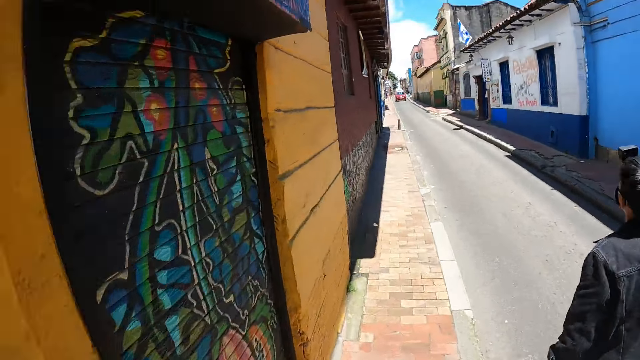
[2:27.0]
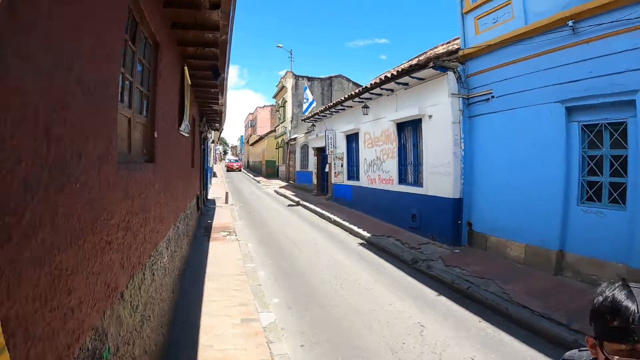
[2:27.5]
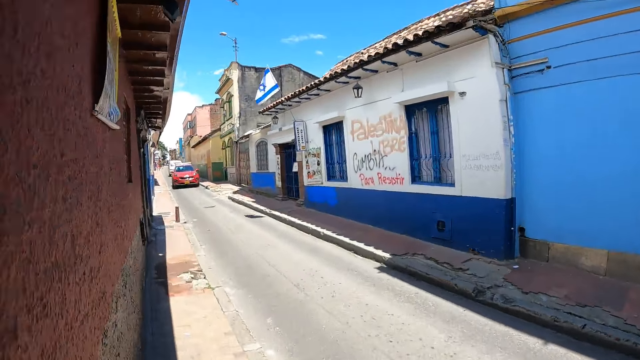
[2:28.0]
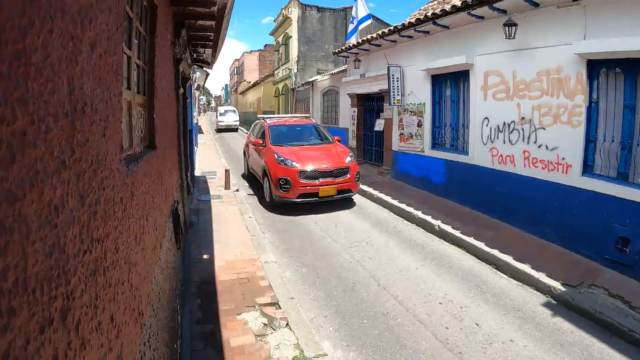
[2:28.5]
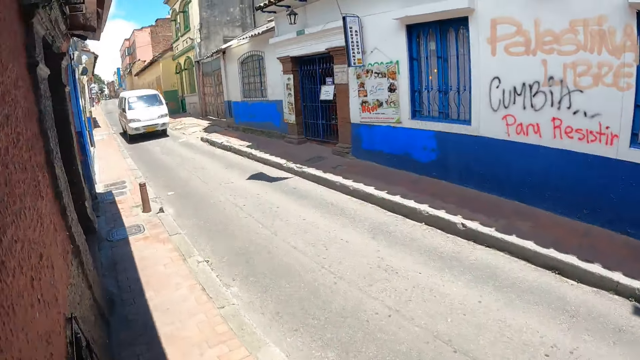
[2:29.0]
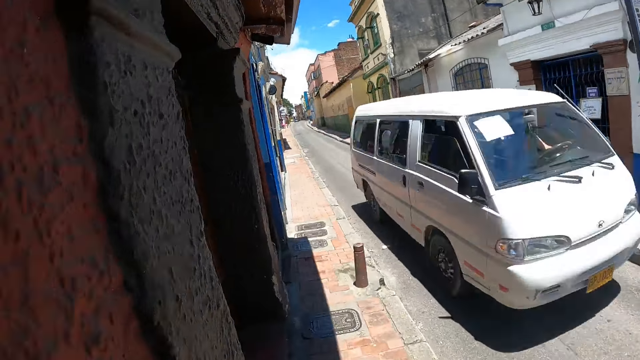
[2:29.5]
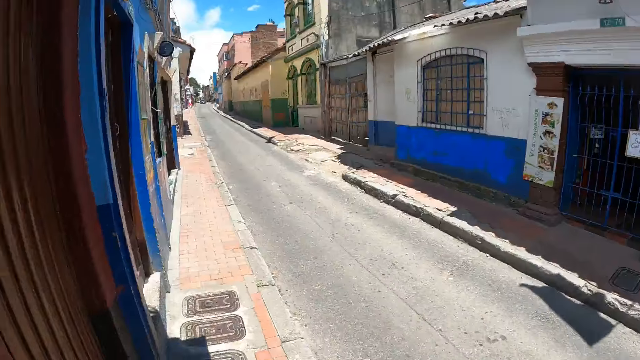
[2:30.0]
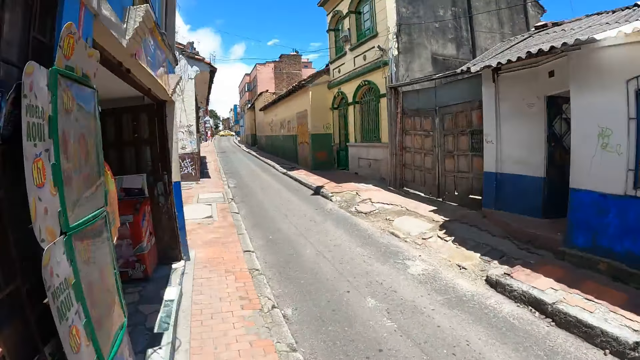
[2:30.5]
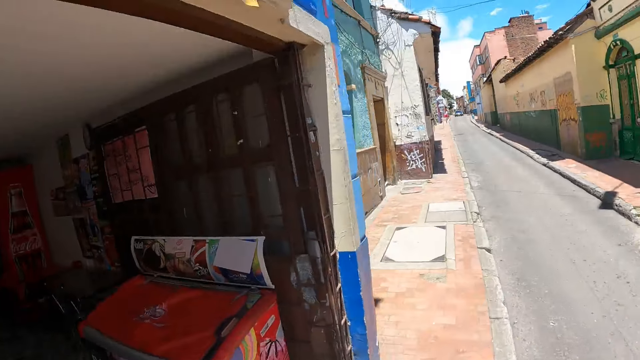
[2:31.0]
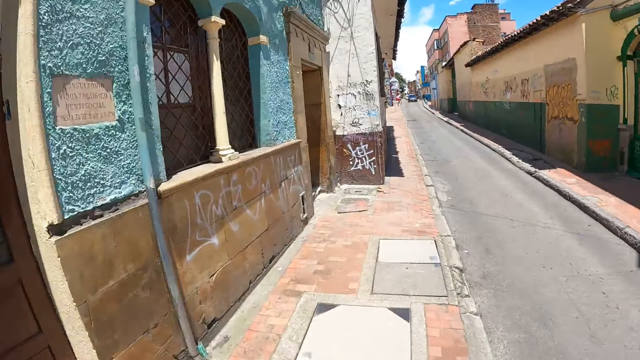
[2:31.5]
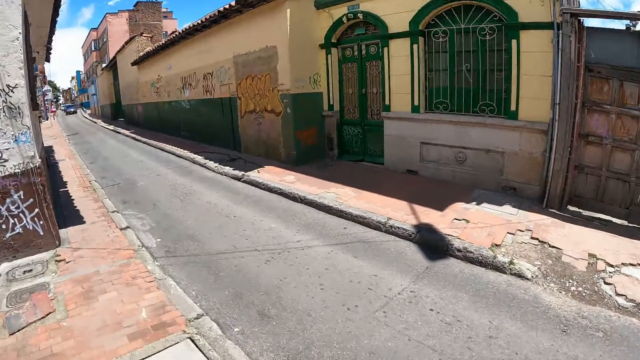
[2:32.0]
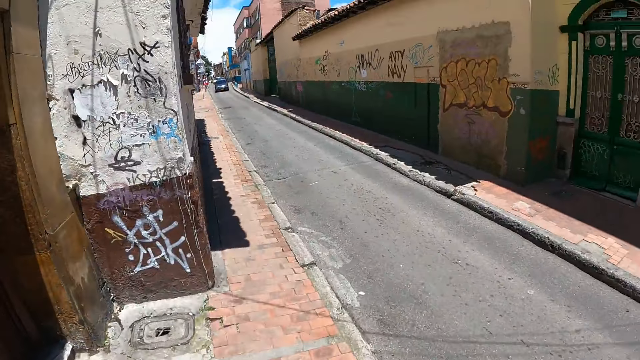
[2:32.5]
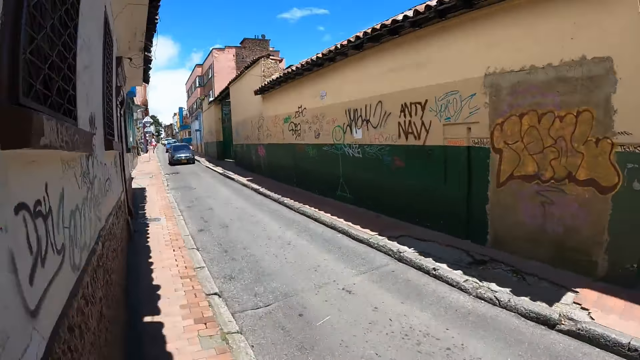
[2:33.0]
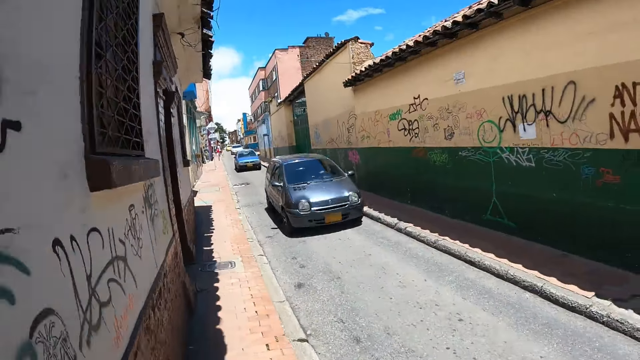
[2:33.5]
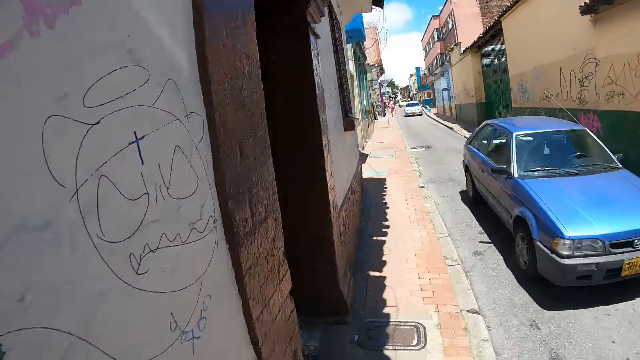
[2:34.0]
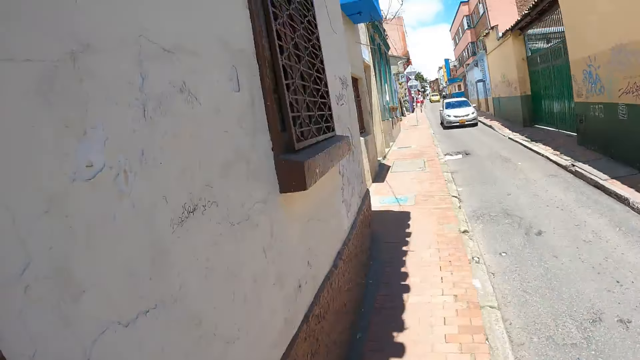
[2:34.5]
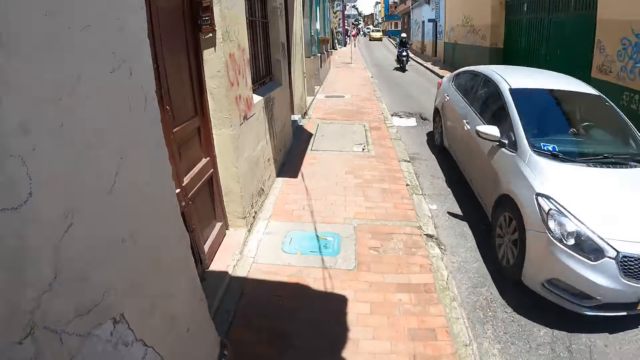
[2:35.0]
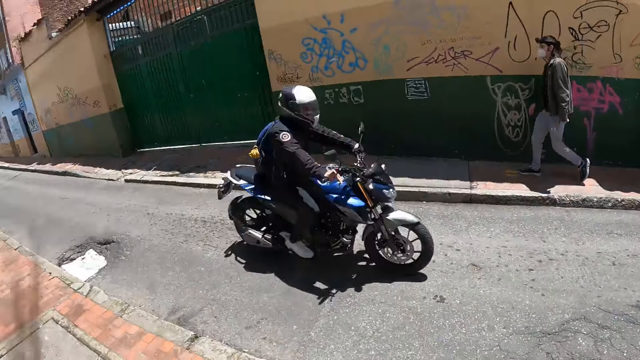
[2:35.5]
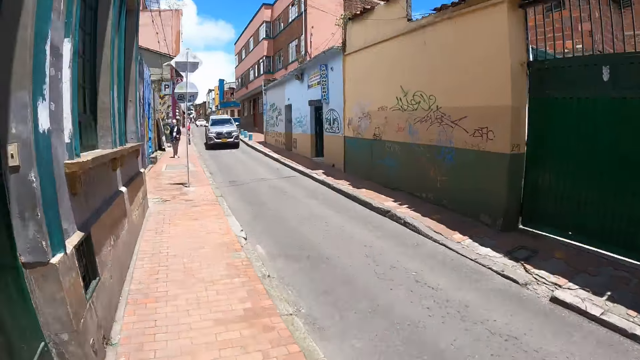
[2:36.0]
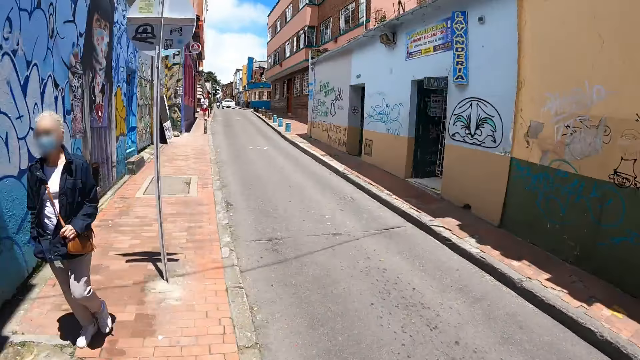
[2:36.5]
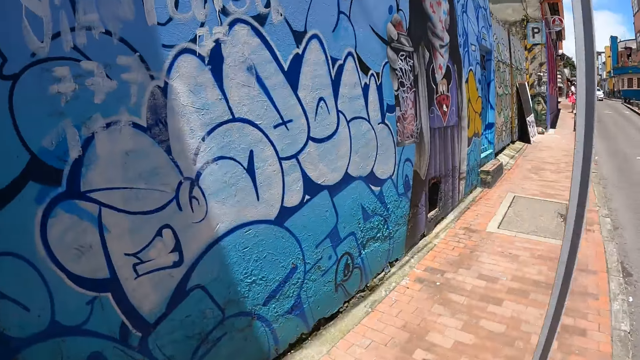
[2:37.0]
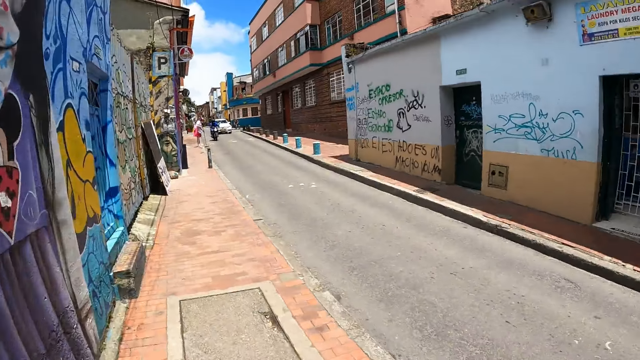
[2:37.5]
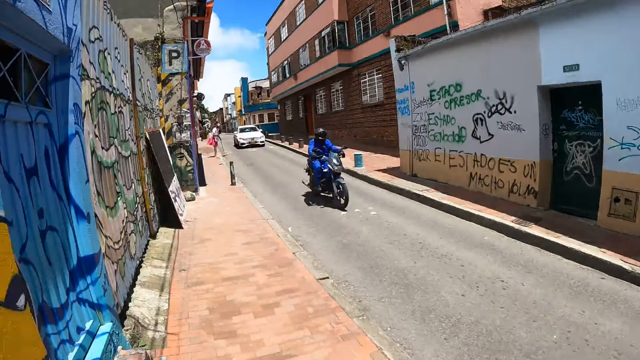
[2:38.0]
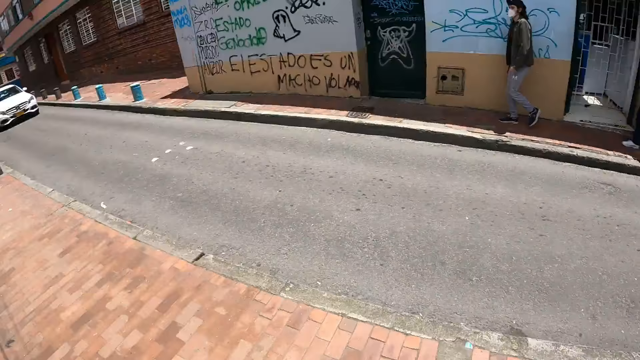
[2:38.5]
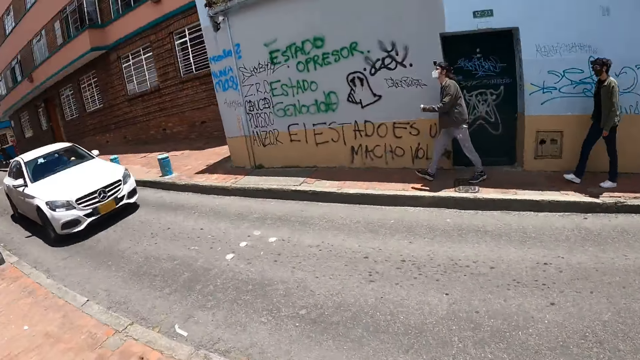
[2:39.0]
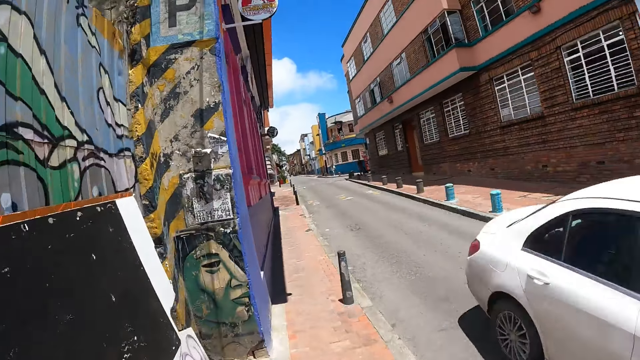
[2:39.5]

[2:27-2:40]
A man walks on the road. The camera wearer walks on the pavement. They look around the road.

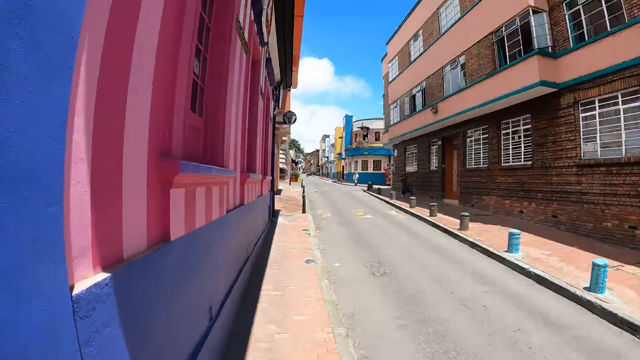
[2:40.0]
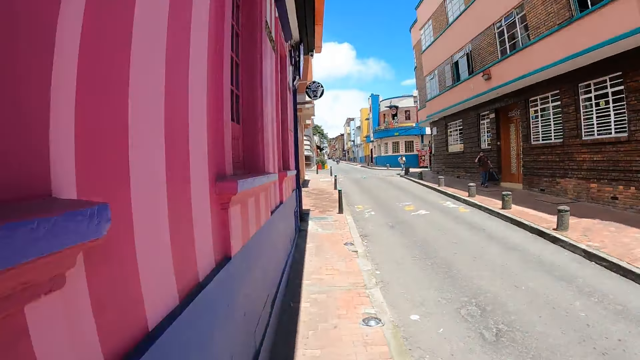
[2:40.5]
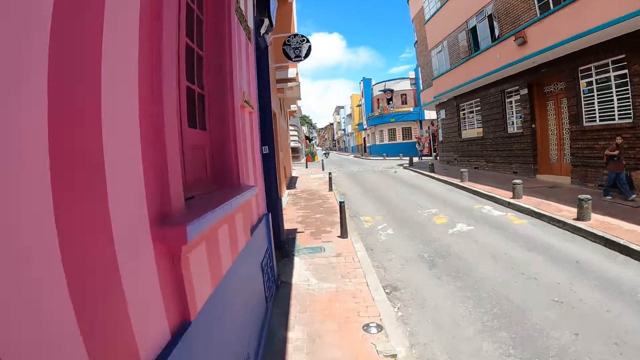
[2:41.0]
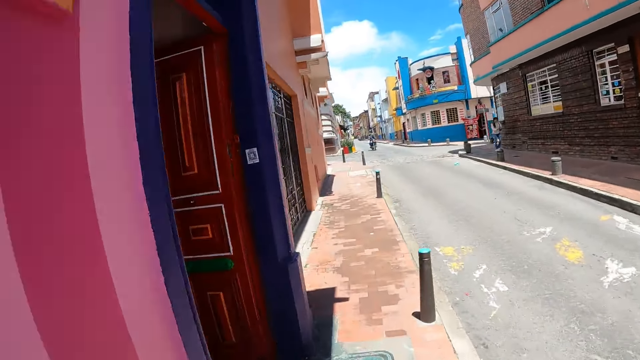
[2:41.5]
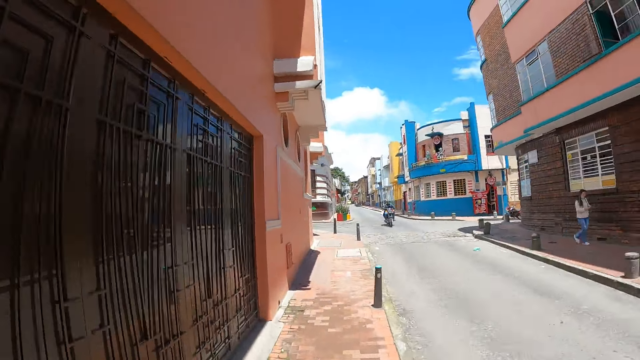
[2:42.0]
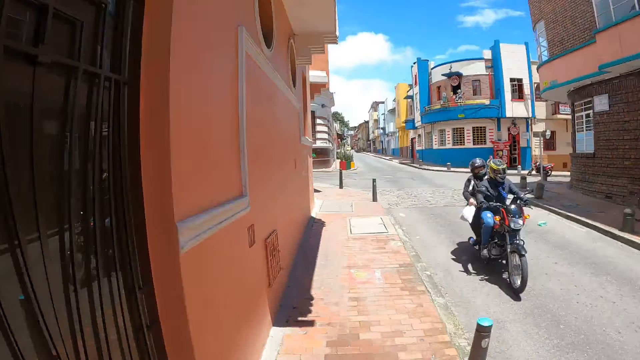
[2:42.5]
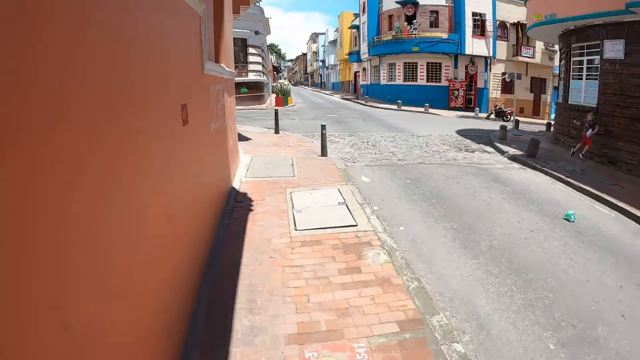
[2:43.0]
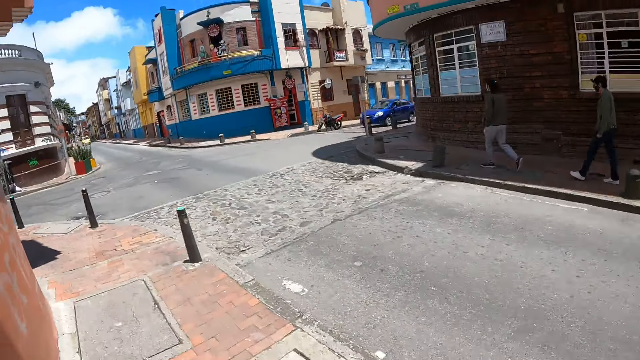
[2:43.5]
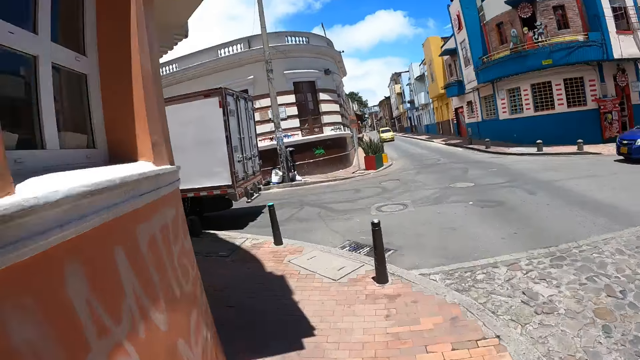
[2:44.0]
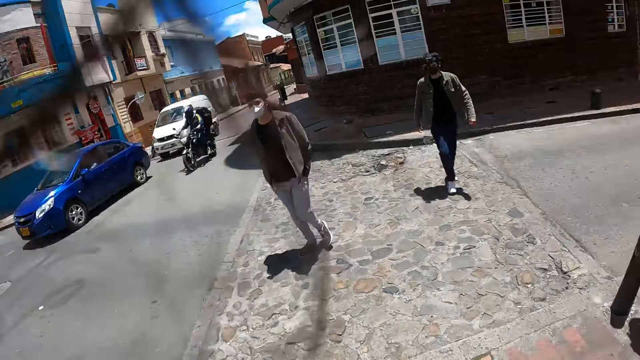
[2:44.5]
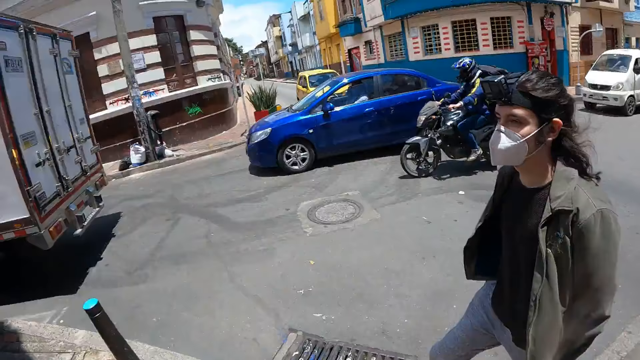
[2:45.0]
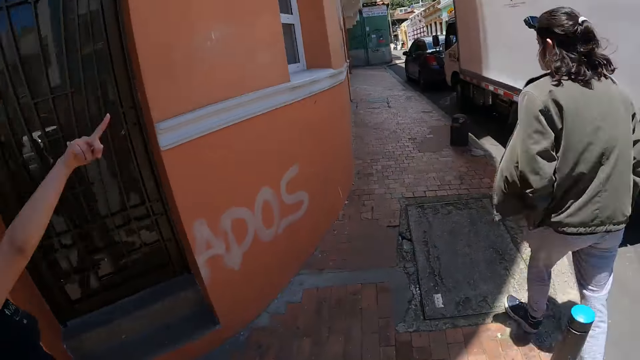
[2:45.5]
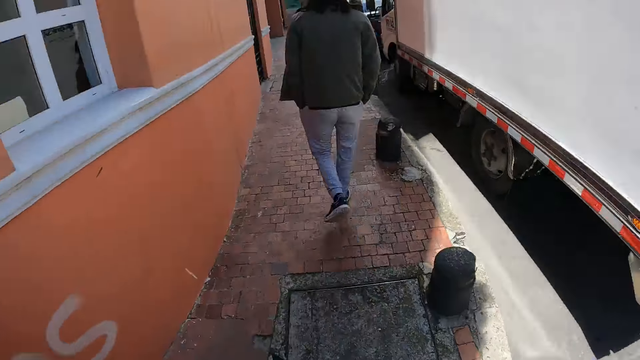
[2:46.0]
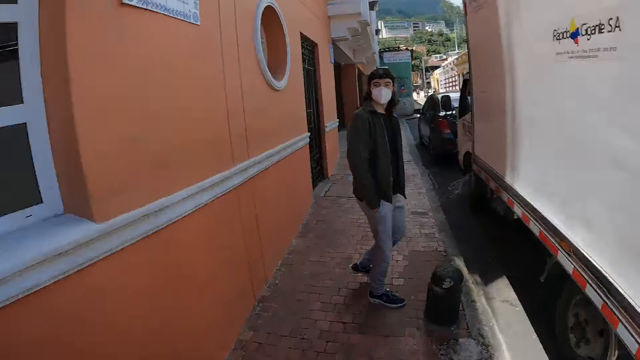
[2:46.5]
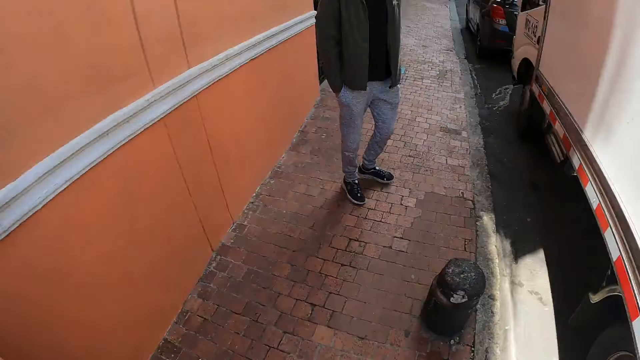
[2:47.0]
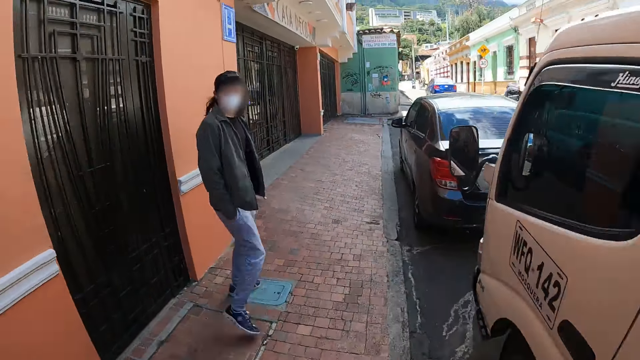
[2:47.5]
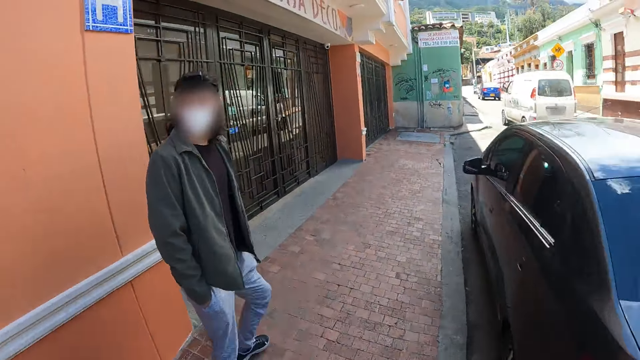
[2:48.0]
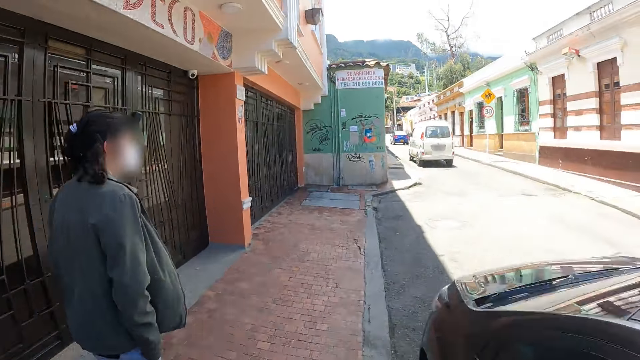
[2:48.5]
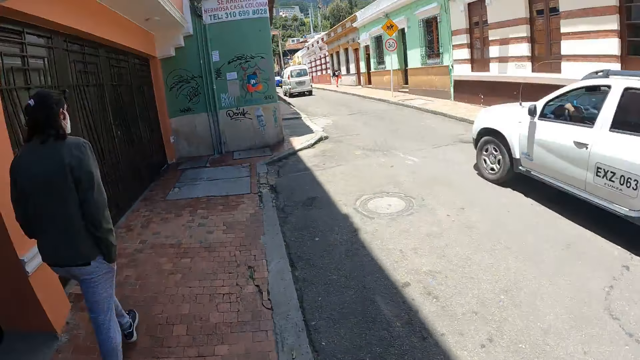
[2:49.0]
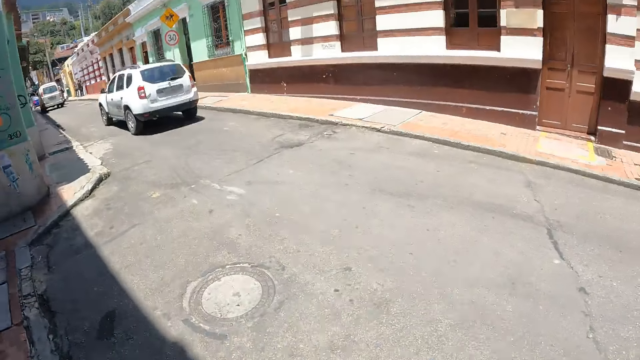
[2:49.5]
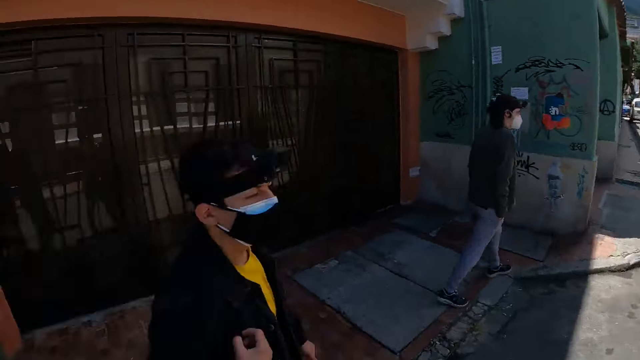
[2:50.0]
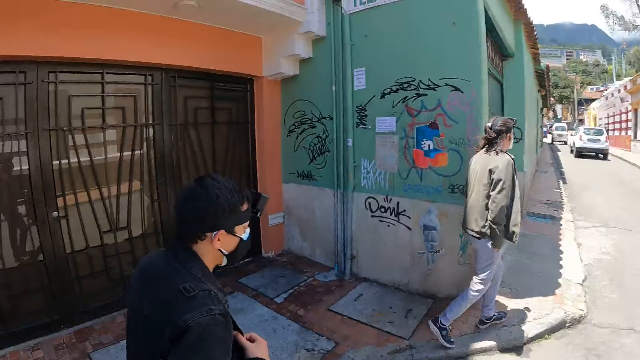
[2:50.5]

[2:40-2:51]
The camera wearer turns around and walks along the path. A man walks on the pavement. The man walks in front of the camera wearer.
